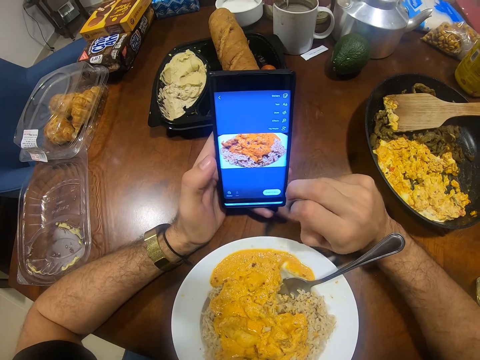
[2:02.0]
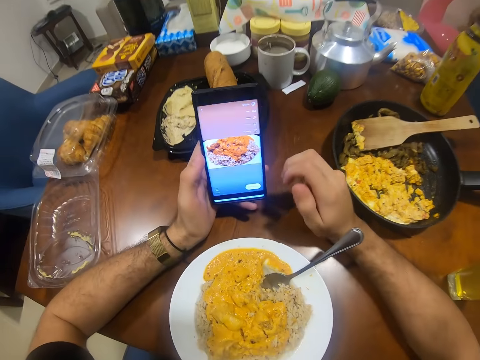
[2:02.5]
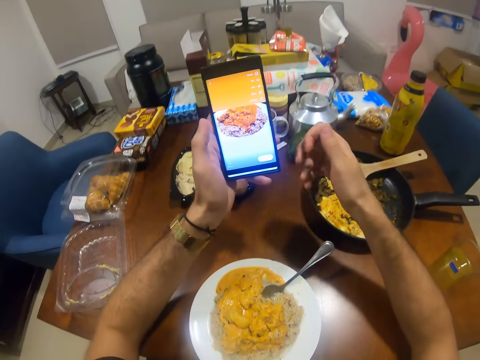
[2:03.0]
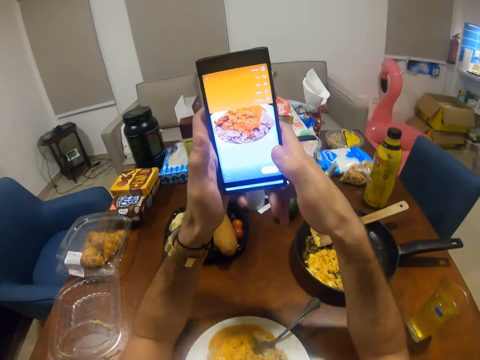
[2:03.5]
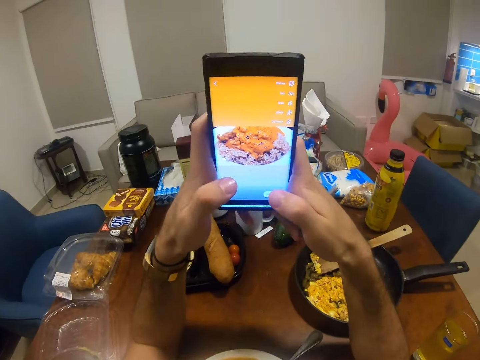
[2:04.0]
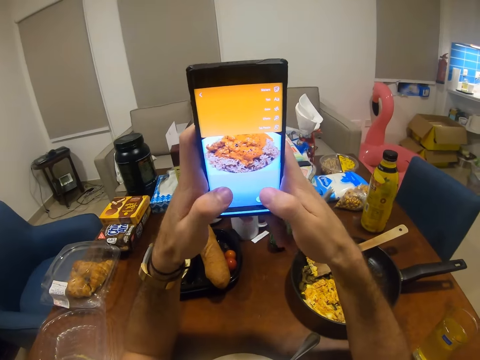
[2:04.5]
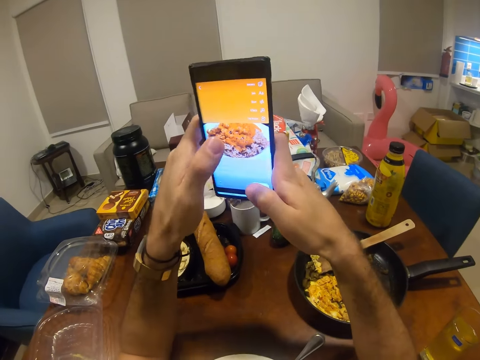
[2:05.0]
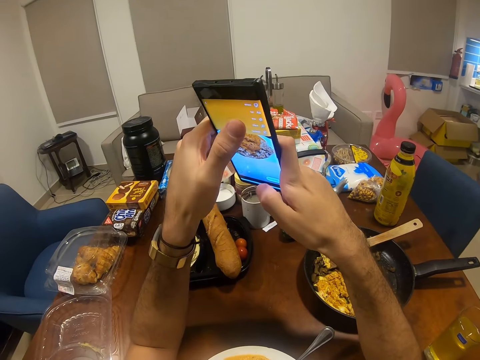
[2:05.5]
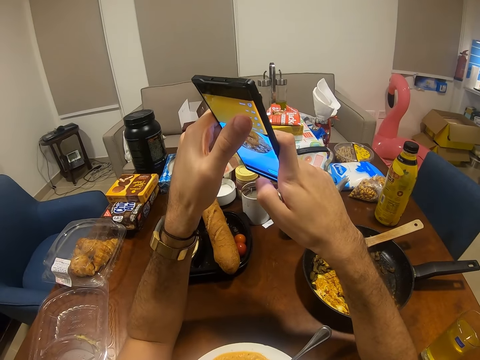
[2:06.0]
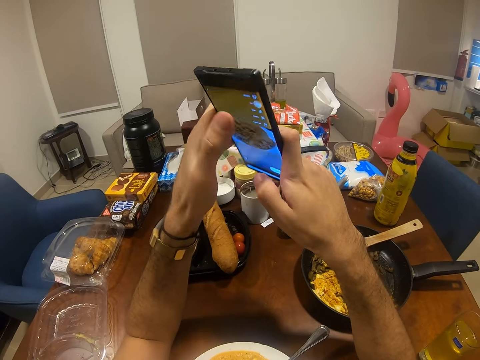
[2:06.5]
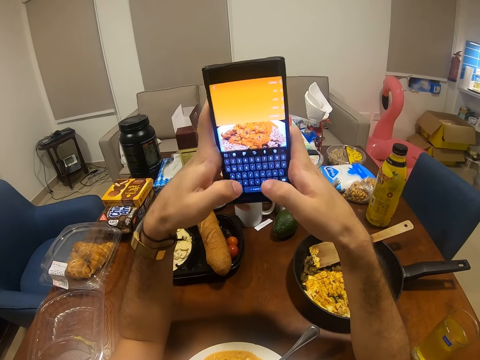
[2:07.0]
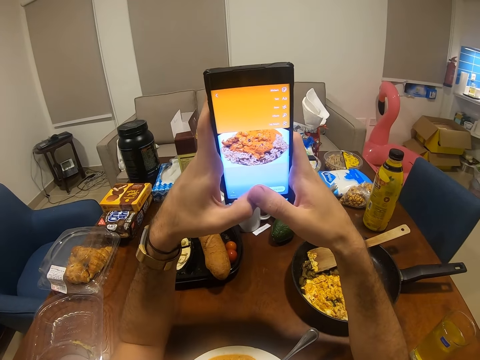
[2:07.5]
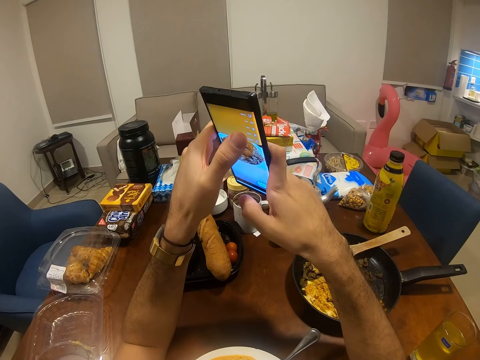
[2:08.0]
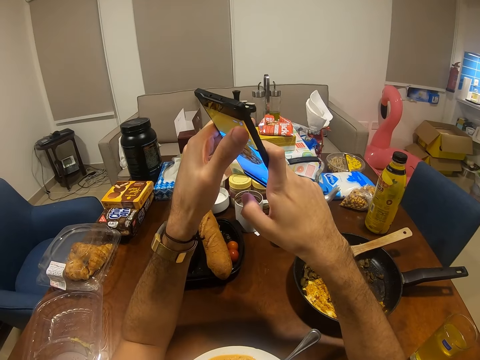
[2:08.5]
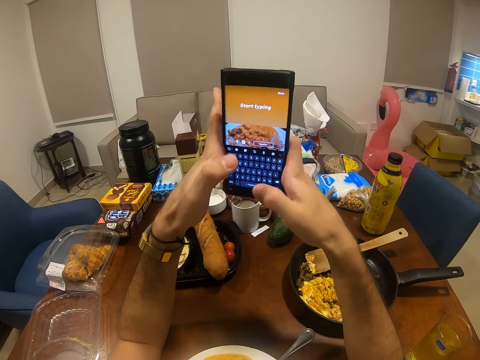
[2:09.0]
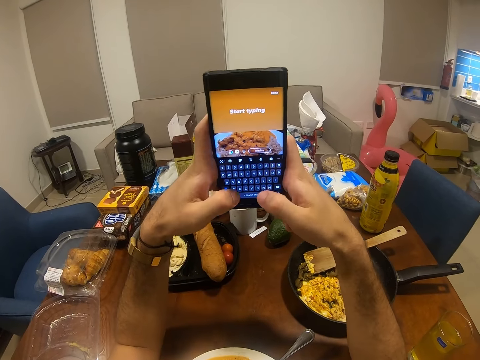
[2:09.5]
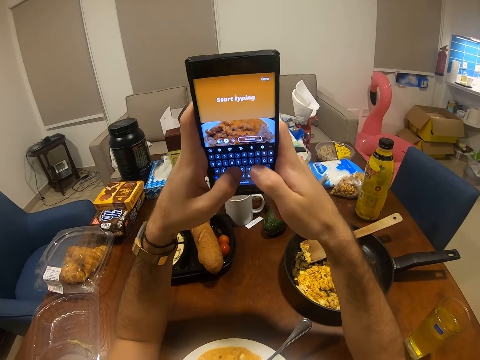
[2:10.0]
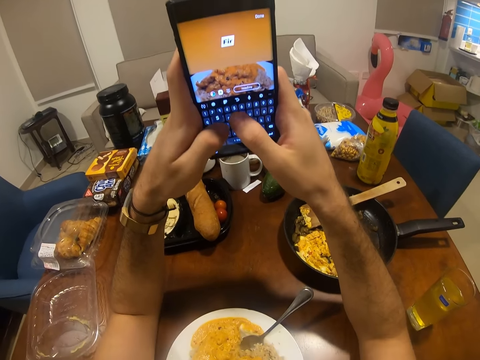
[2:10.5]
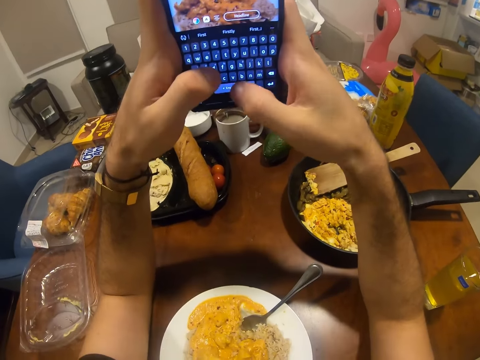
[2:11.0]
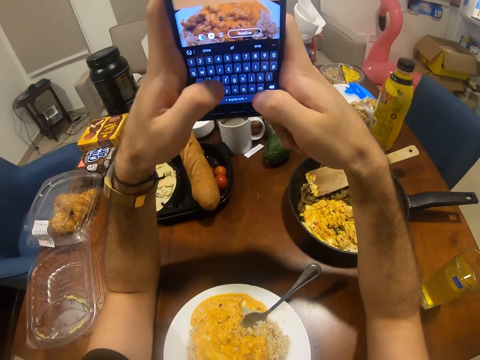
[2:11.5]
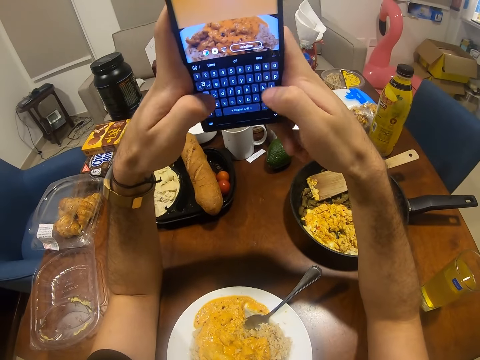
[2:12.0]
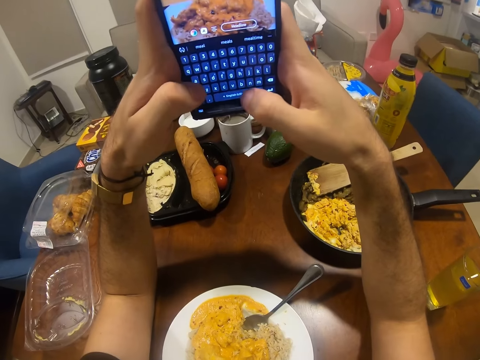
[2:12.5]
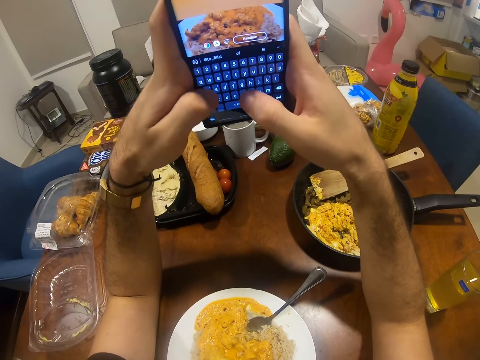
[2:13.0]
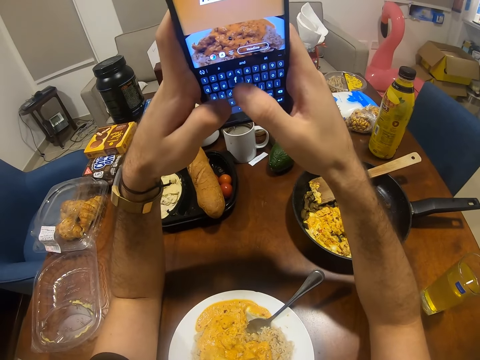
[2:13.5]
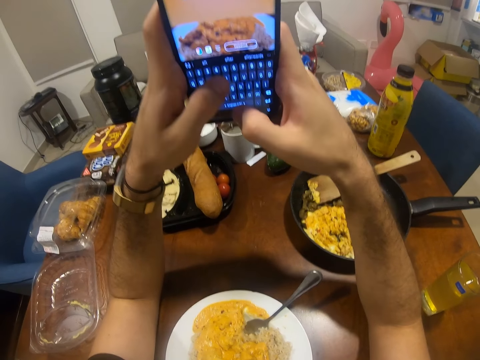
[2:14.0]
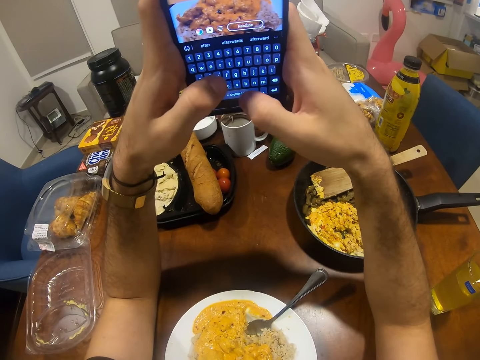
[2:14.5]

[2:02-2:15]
The camera wearer looks at his phone. They use his phone. They type on his phone.

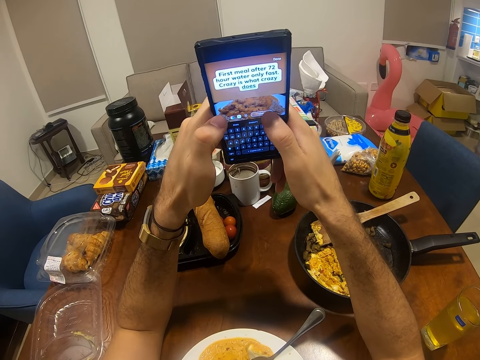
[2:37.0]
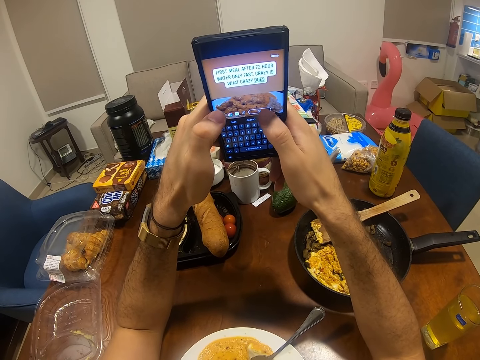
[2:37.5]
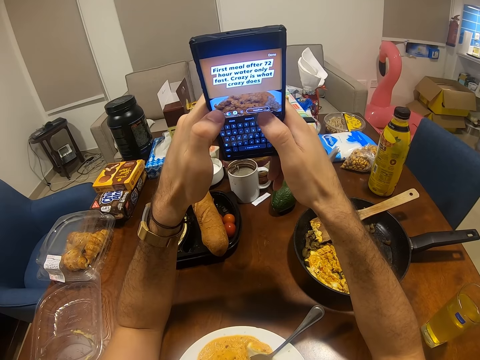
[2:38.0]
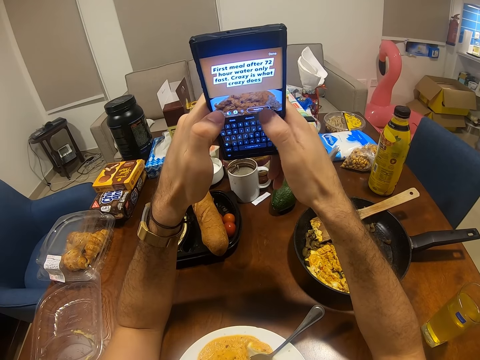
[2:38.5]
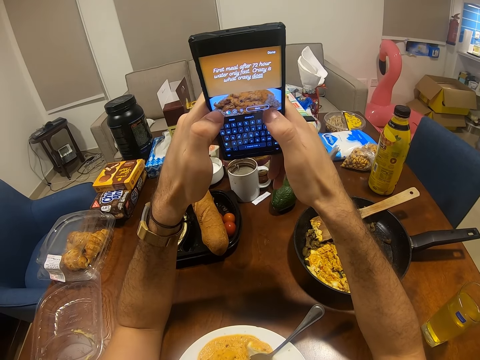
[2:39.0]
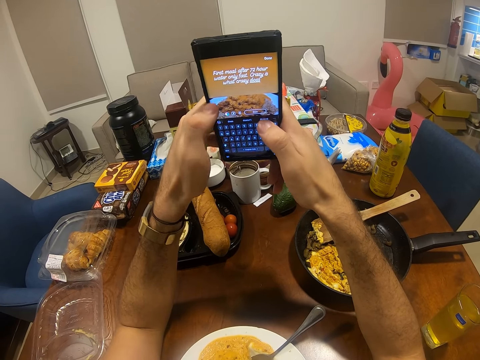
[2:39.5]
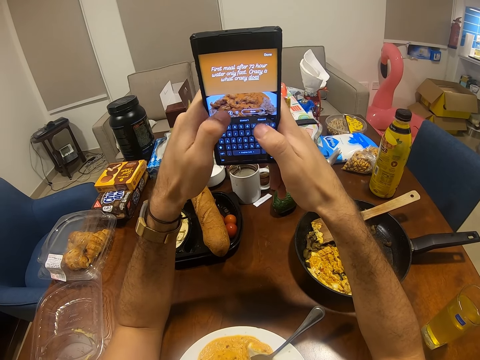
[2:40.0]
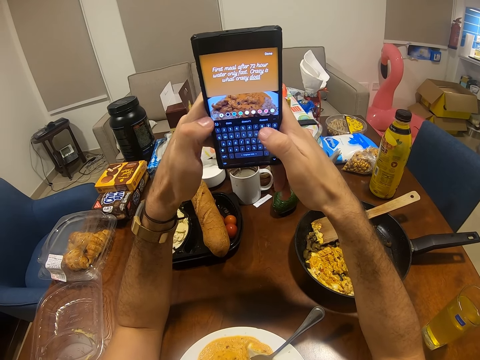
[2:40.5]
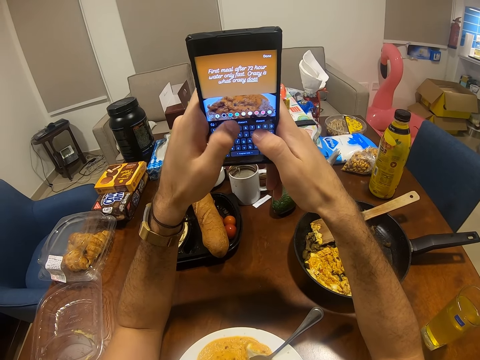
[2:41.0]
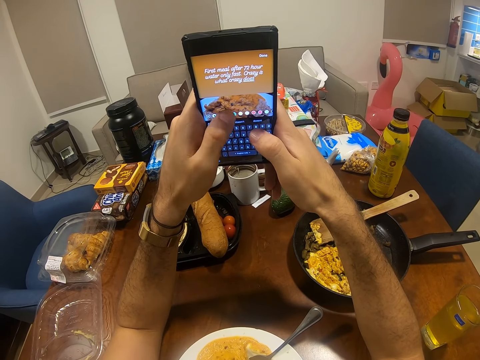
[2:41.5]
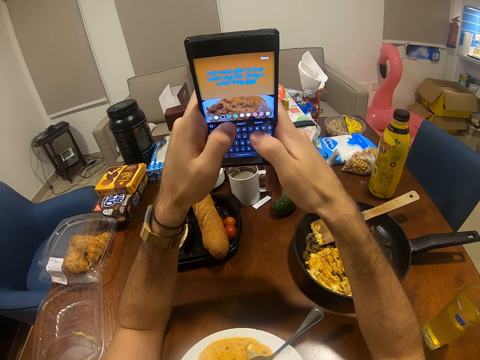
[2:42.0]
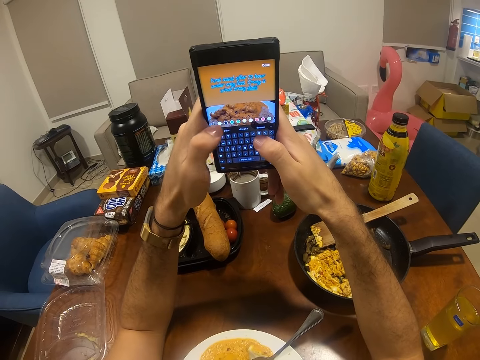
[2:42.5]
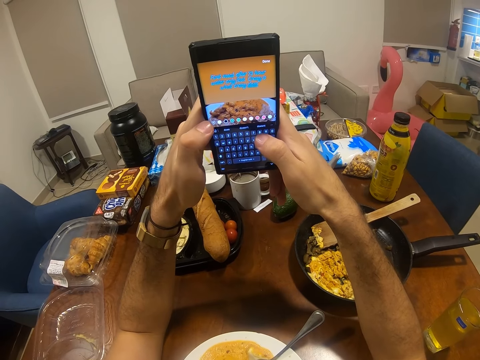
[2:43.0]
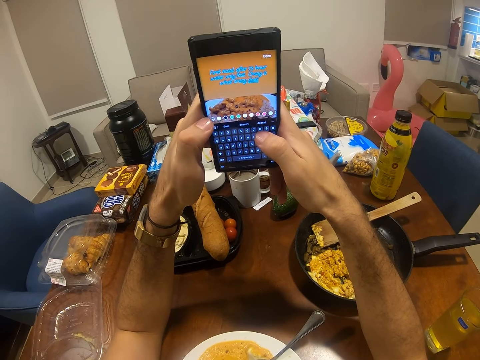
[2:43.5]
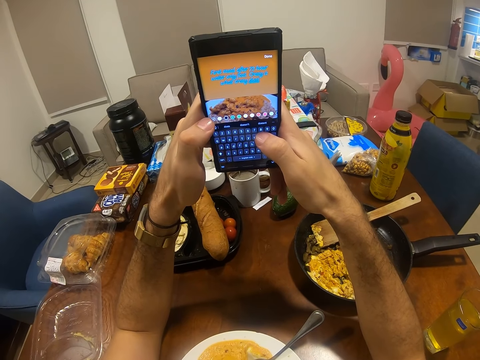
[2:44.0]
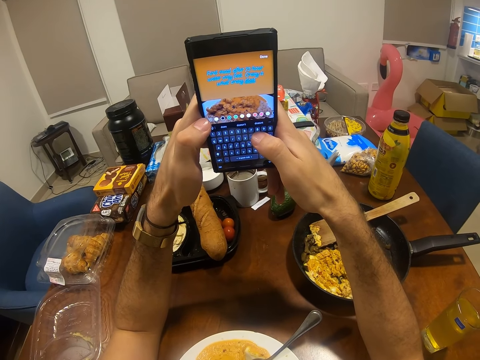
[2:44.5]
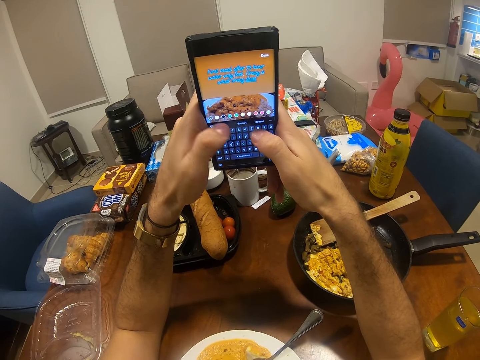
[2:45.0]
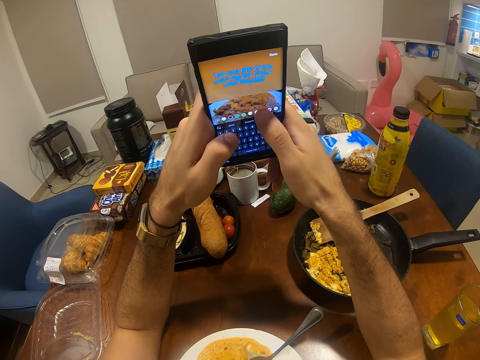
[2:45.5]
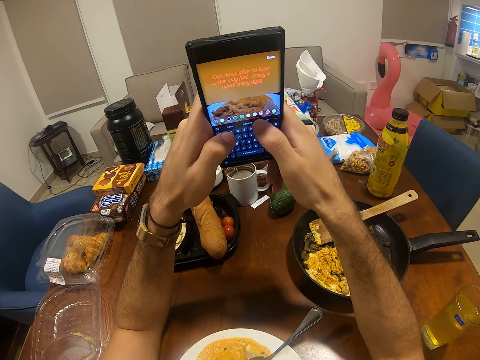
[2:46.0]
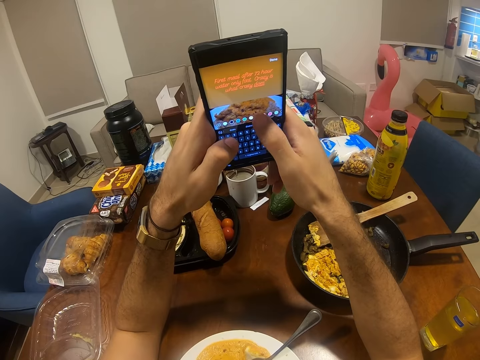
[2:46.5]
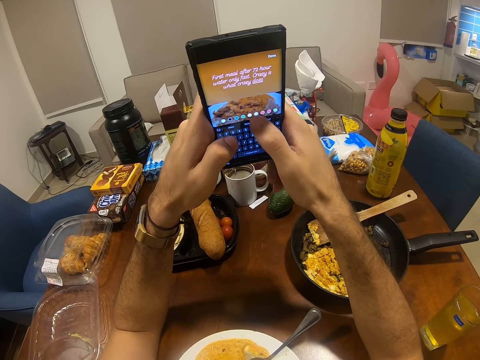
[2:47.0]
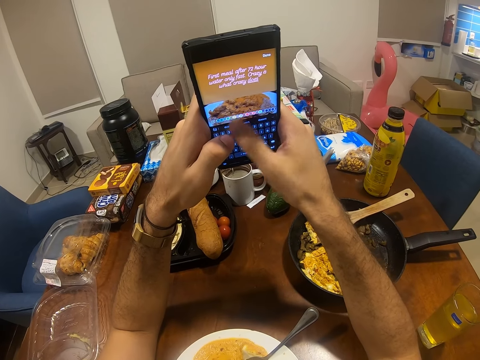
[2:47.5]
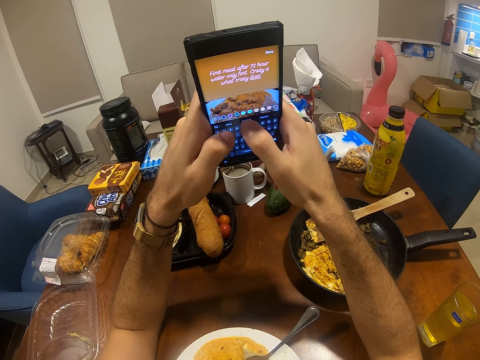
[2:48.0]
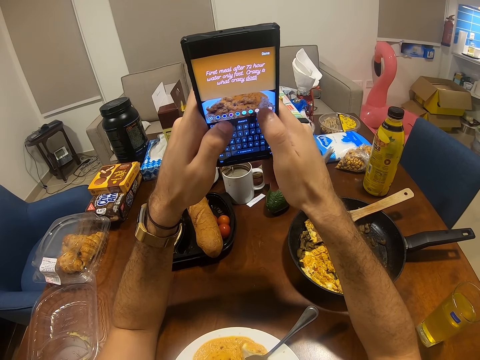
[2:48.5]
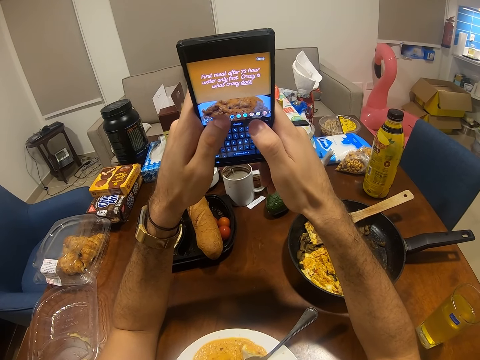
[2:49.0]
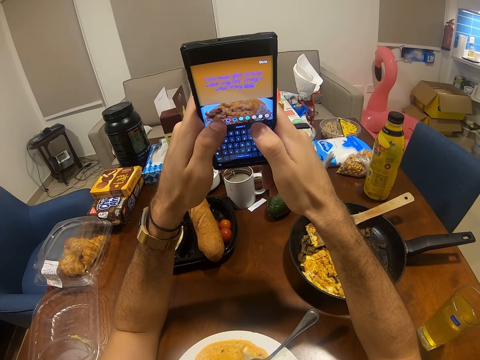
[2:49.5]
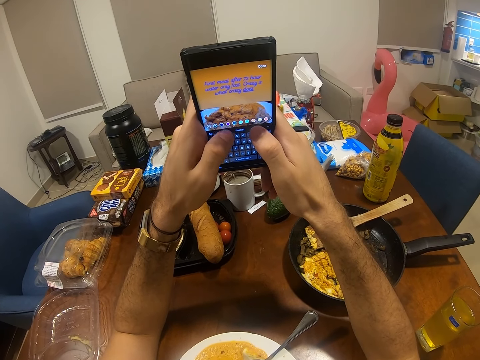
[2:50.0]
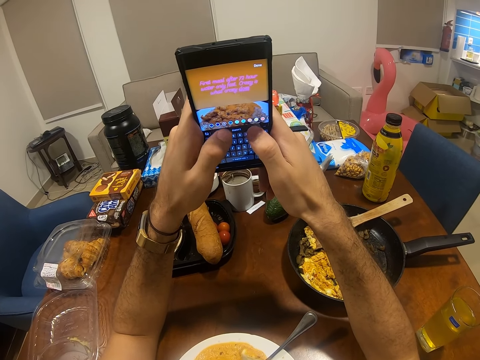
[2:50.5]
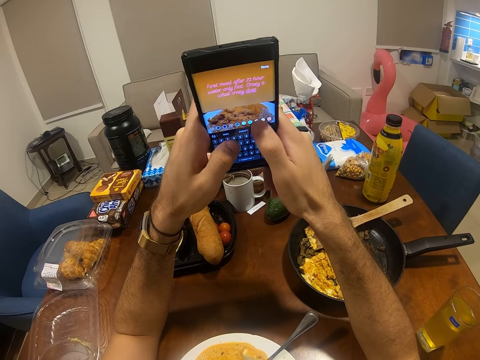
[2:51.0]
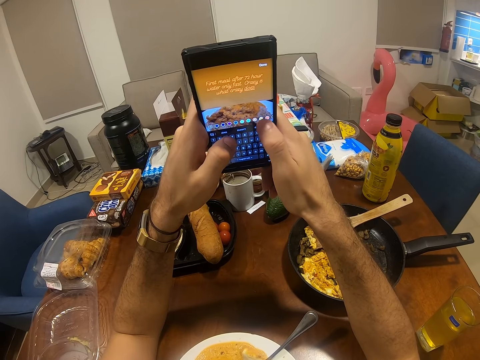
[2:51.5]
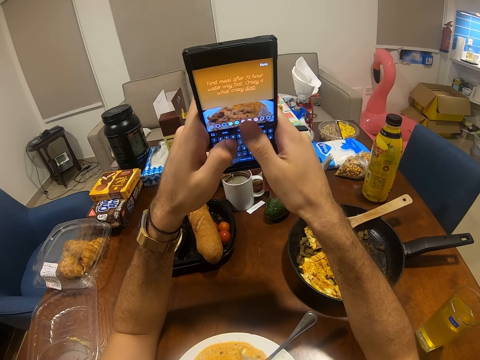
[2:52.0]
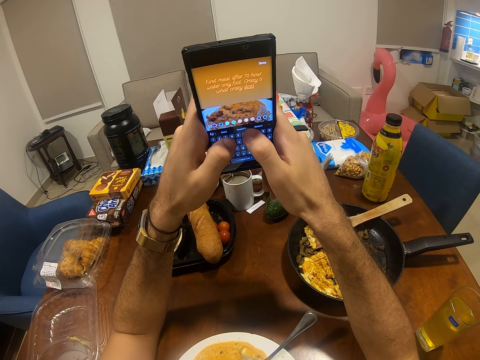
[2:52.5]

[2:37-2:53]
The camera wearer touches his phone.
